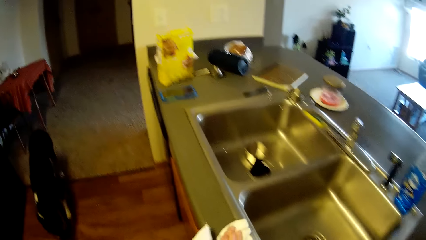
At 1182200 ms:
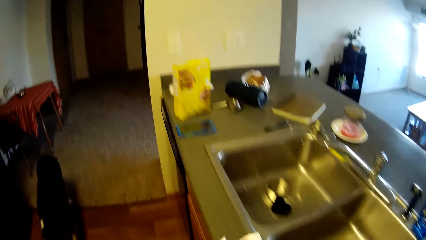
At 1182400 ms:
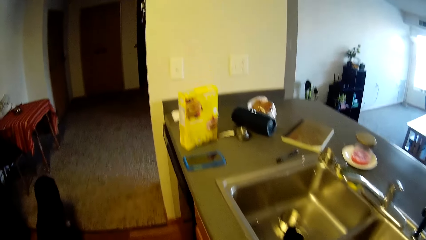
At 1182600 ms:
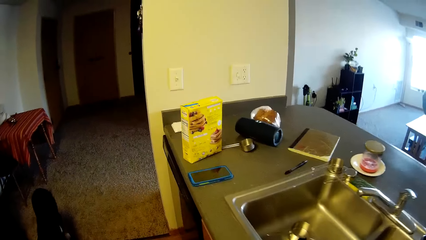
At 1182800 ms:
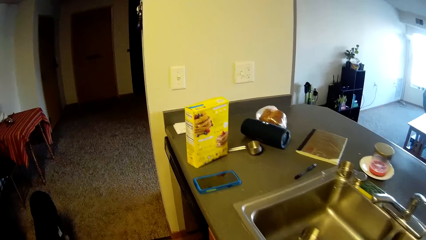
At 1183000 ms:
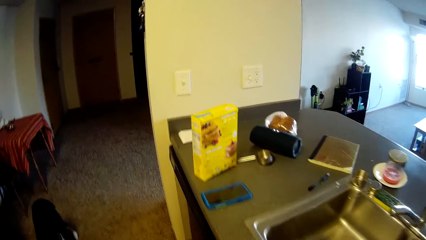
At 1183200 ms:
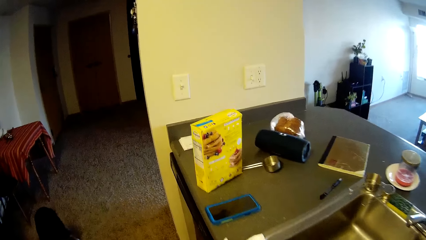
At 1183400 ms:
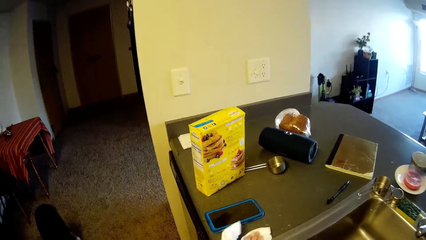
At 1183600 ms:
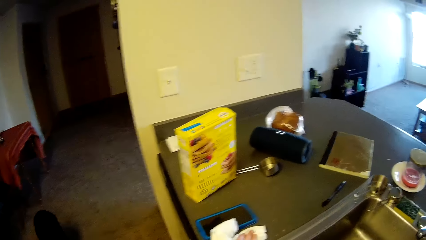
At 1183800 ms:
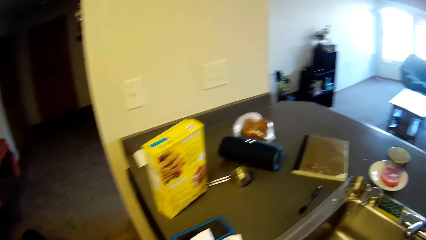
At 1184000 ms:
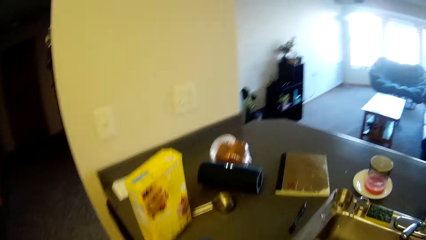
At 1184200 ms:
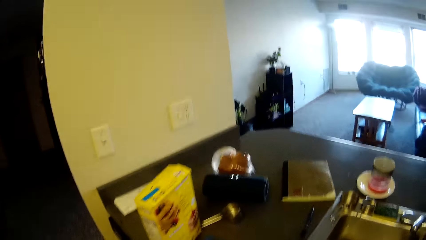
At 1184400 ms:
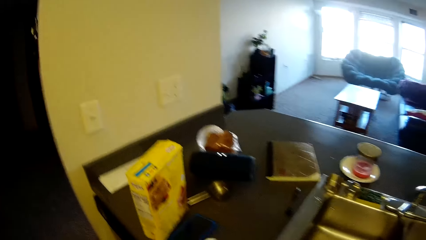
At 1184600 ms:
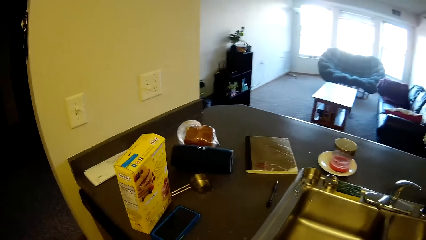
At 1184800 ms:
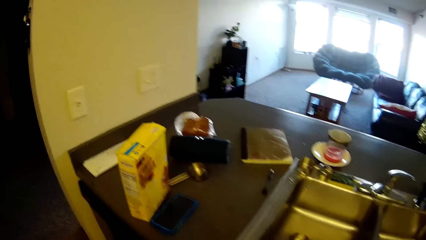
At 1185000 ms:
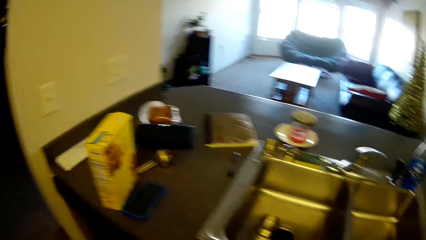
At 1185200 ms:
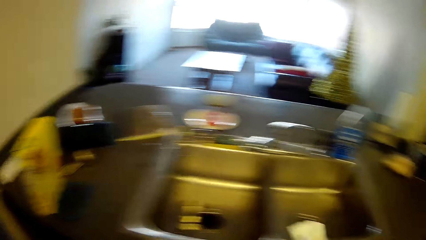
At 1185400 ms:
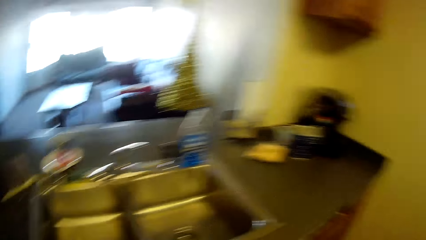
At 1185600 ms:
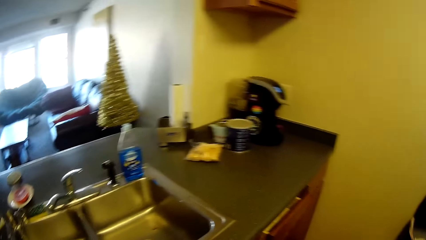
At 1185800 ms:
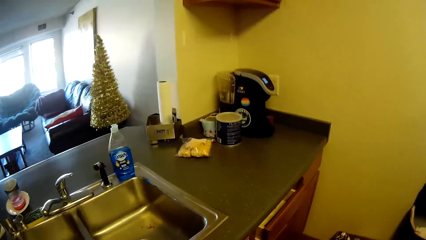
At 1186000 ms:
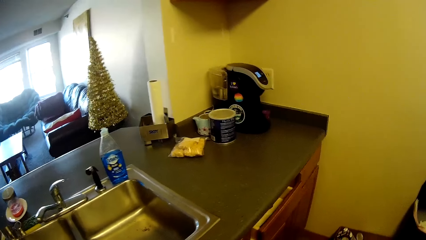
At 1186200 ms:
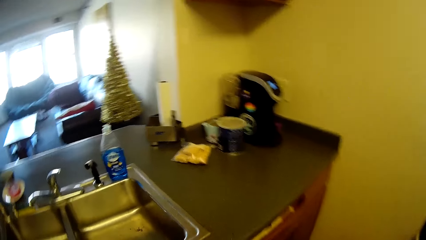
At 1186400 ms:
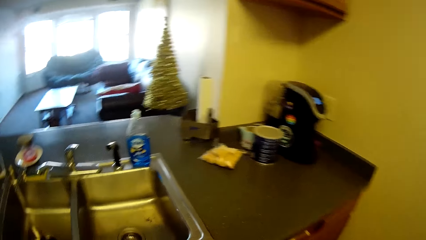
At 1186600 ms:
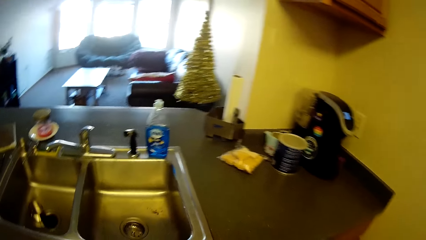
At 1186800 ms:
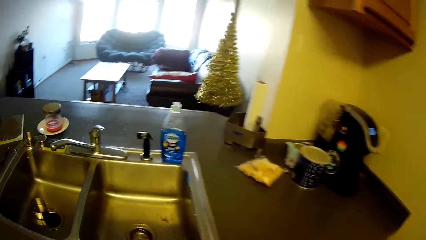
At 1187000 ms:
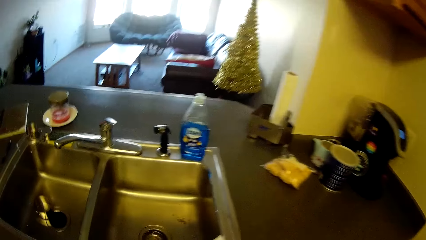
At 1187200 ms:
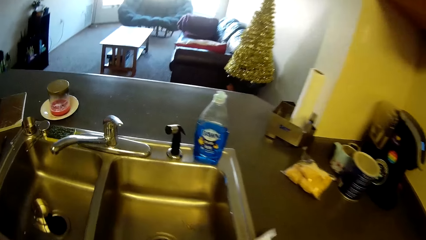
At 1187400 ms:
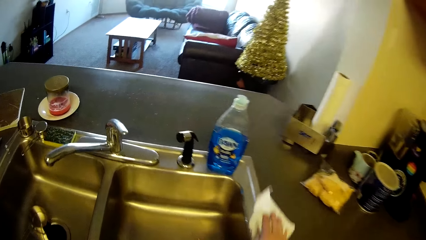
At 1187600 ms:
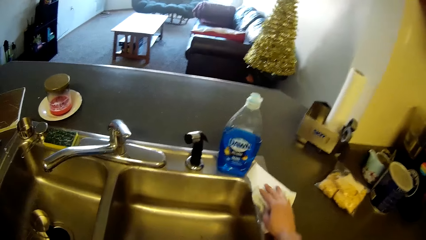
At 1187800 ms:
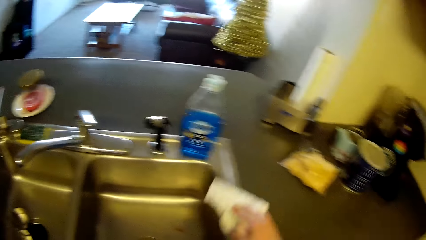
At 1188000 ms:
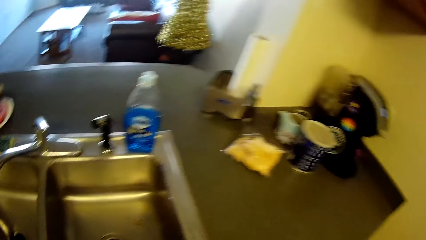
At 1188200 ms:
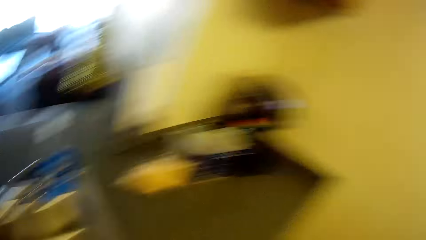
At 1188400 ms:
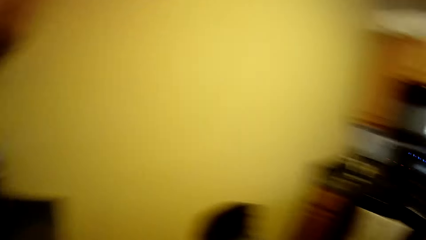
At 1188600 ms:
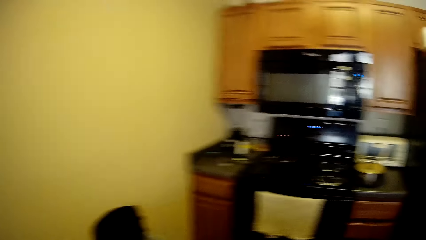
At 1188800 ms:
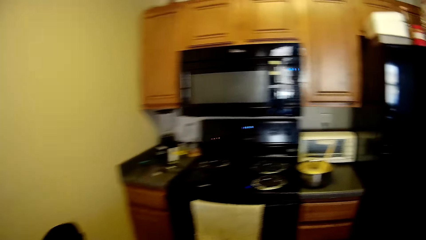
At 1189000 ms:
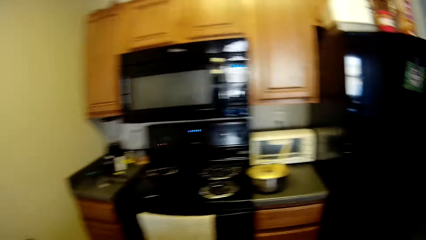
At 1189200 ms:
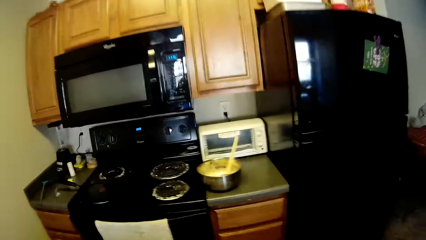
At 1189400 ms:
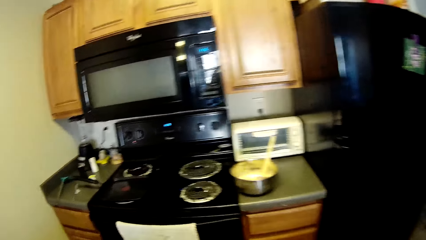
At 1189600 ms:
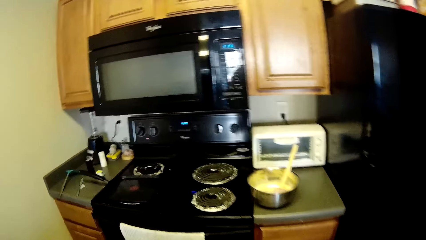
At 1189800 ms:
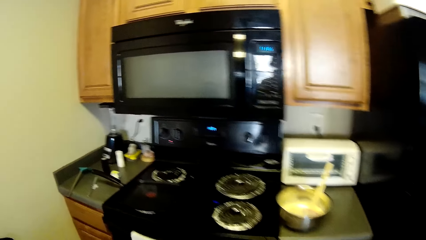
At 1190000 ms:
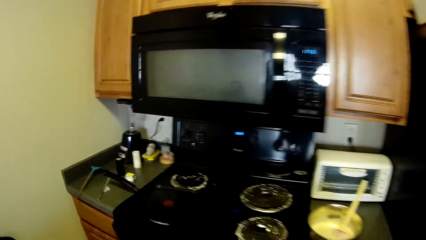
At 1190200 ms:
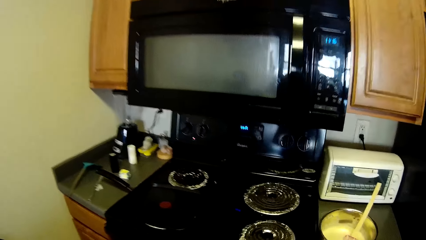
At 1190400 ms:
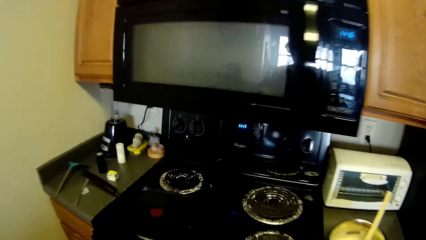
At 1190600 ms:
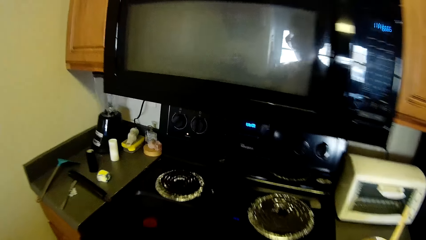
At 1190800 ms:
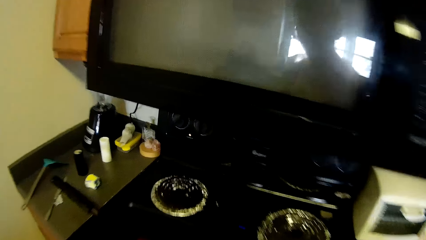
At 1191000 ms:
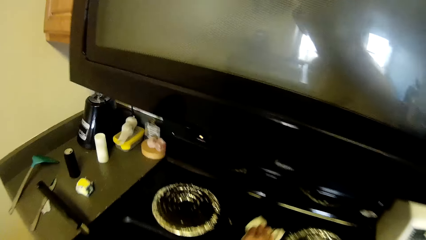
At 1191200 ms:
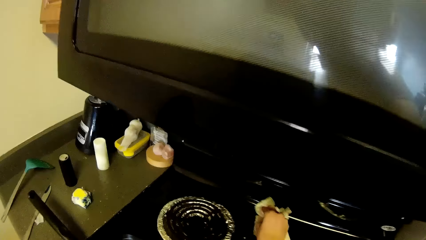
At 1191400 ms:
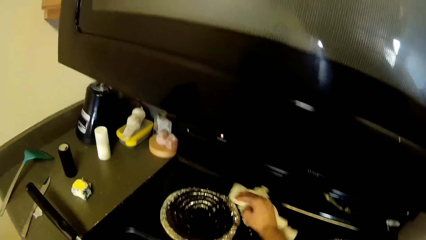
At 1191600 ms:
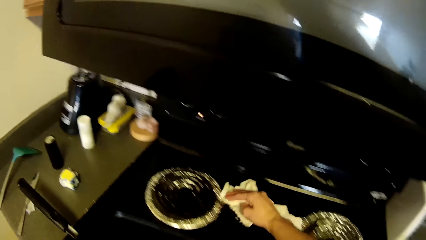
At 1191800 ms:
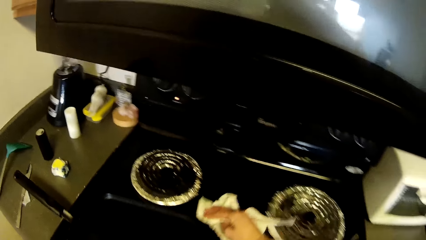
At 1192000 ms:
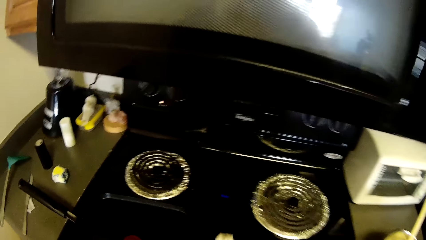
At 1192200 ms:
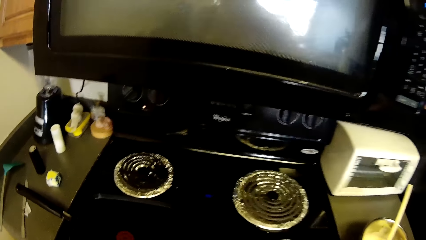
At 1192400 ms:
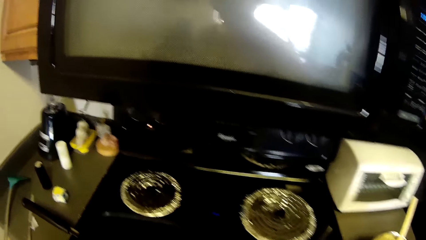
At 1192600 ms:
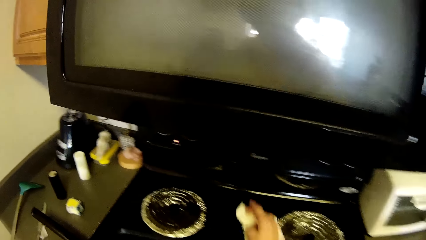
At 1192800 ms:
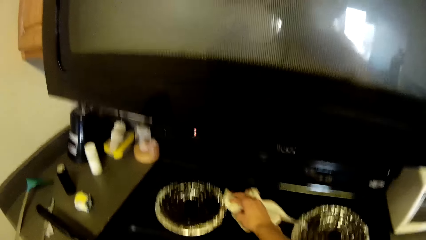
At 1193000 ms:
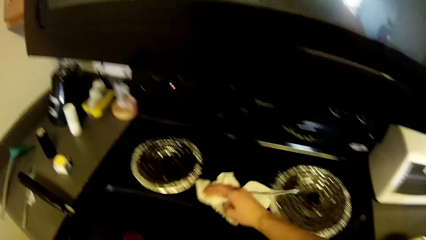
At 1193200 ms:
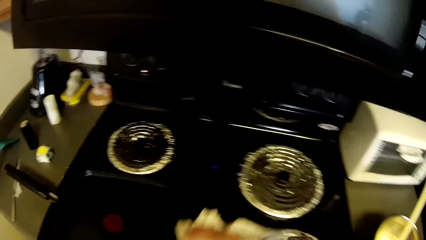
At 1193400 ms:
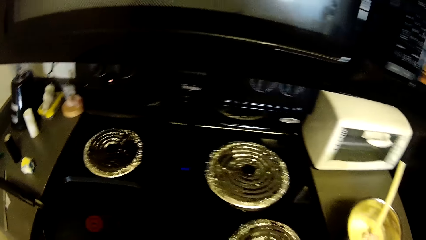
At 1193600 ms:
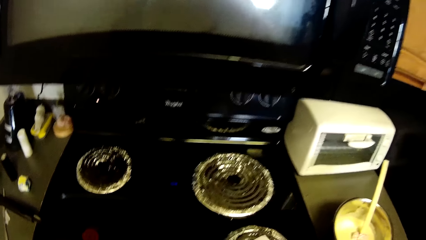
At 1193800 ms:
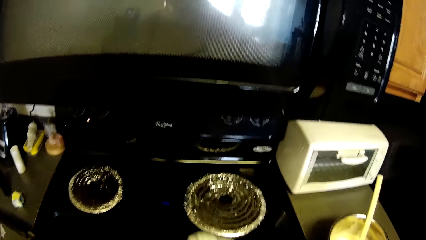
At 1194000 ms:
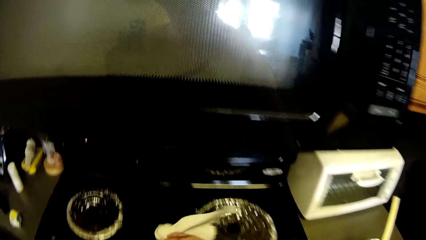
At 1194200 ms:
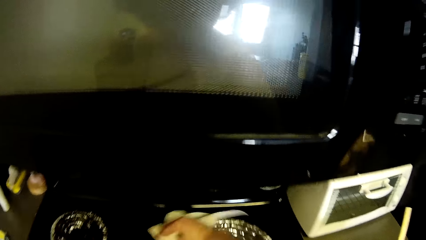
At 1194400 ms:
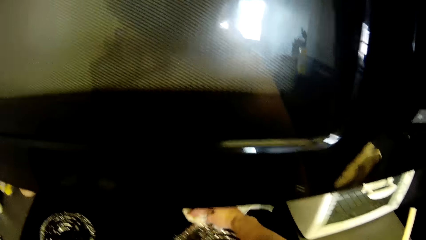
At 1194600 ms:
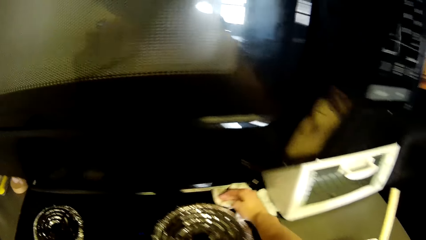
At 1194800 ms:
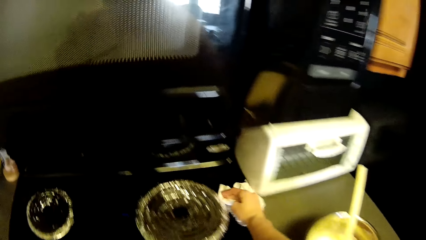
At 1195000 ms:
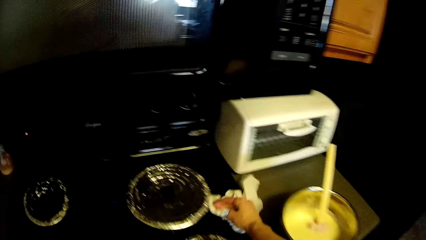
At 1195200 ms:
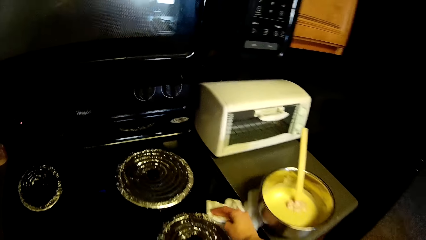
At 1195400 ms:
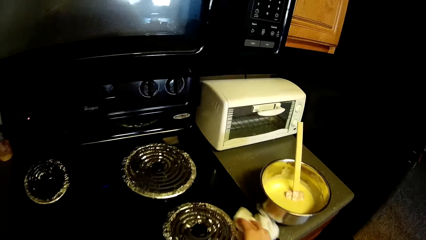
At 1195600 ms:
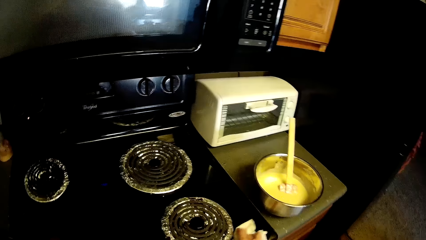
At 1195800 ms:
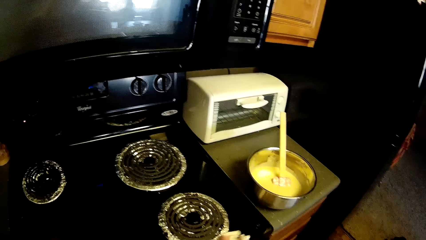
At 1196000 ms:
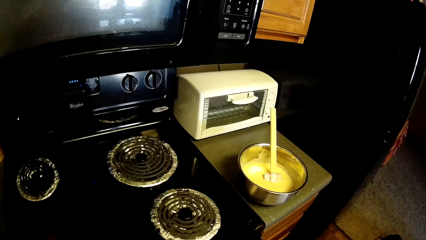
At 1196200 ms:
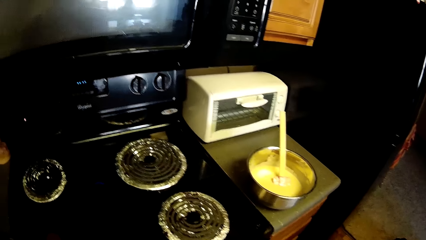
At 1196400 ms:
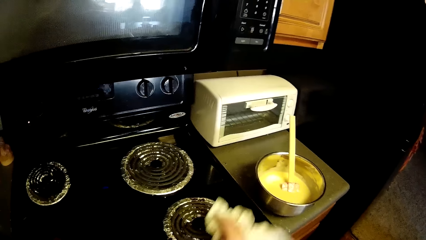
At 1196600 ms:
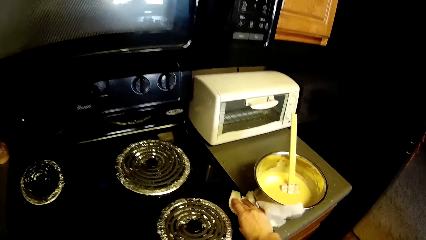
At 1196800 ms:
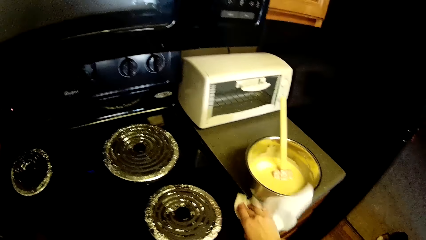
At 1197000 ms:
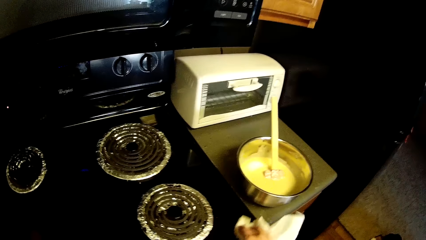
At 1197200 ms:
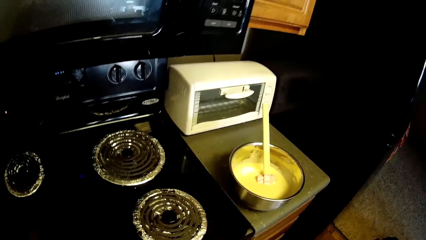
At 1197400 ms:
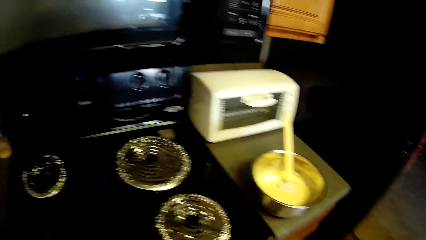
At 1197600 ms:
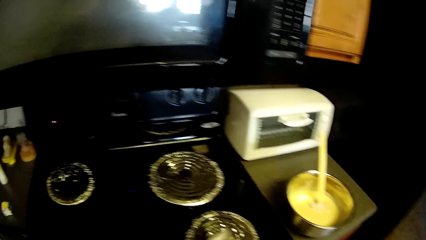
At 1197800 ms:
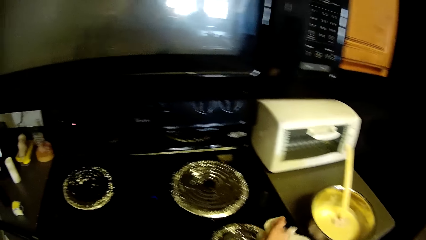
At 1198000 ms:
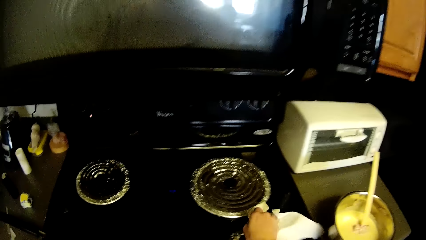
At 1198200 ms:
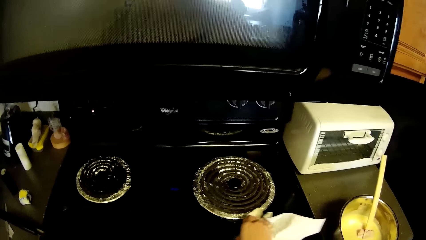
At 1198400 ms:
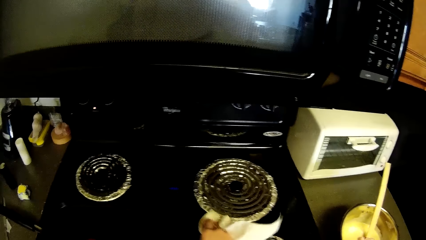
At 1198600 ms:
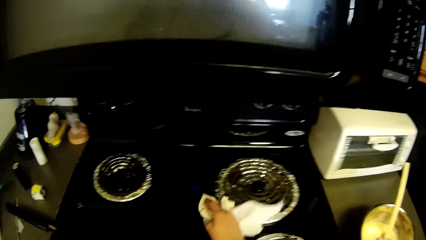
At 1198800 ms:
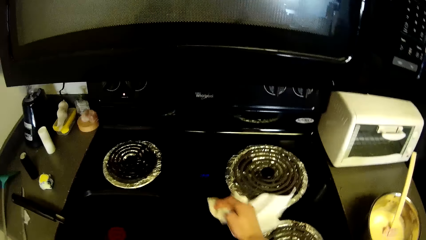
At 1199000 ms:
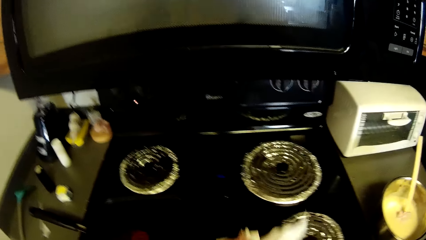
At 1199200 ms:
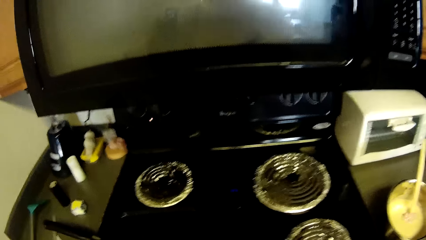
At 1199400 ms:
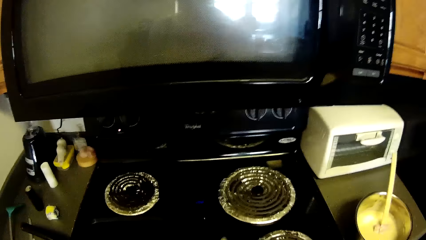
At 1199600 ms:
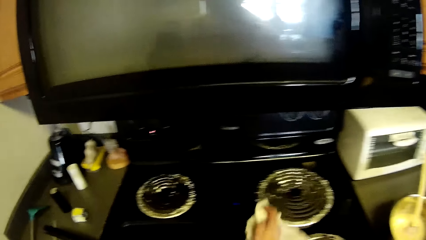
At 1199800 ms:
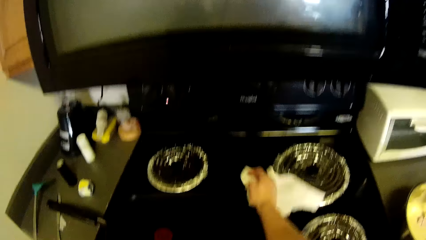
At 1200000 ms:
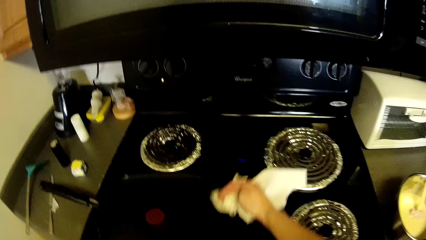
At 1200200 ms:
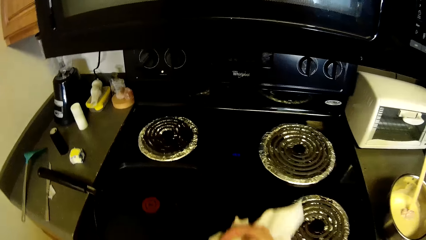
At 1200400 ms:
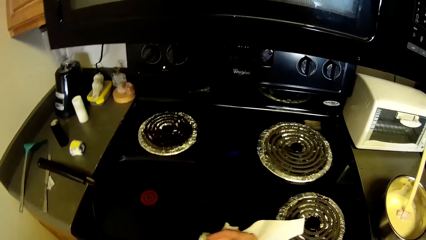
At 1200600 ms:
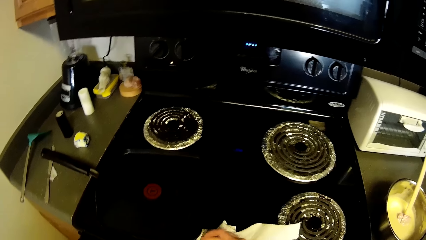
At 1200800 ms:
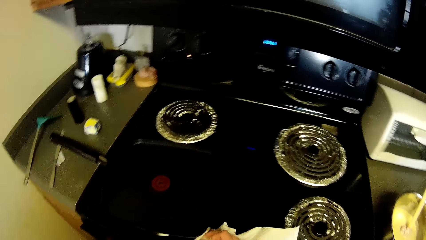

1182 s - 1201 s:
The camera wearer touches the phone. They walk towards the gas cooker. They wipe the top of the gas cooker with the tissue paper.
